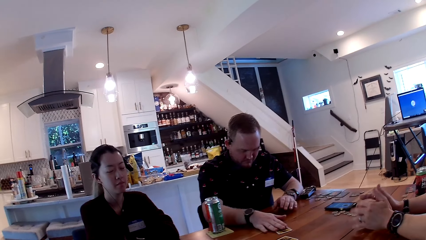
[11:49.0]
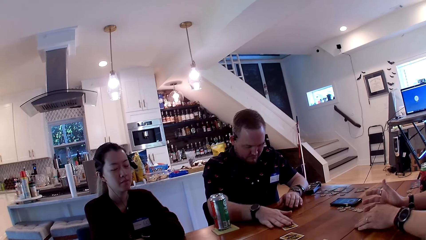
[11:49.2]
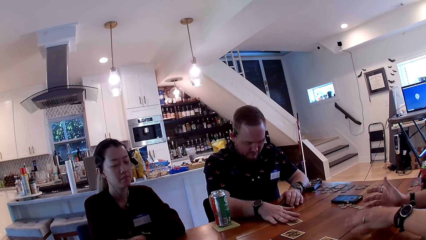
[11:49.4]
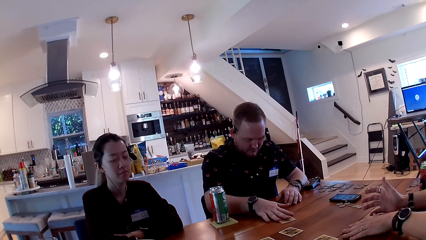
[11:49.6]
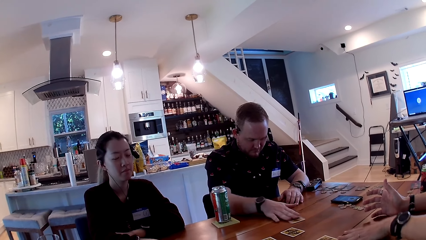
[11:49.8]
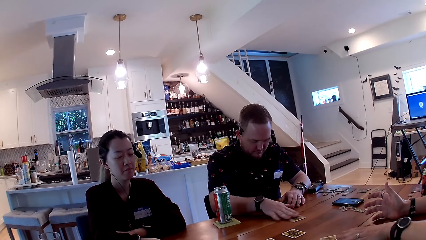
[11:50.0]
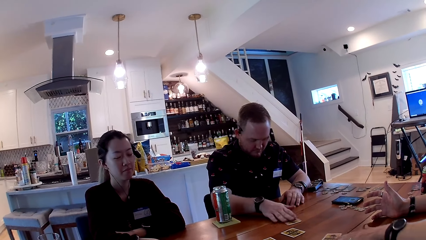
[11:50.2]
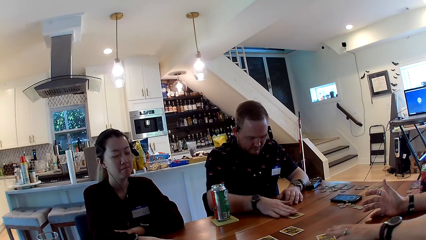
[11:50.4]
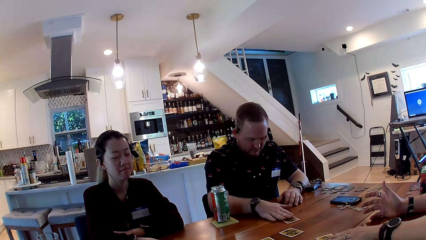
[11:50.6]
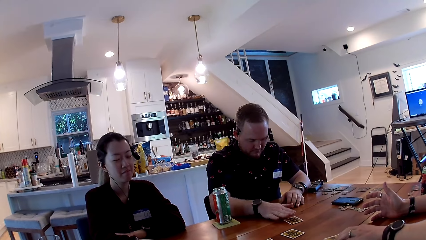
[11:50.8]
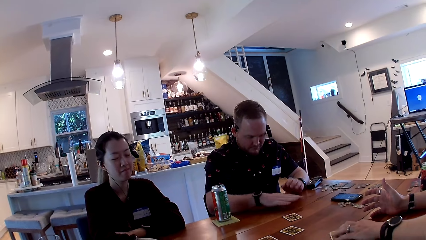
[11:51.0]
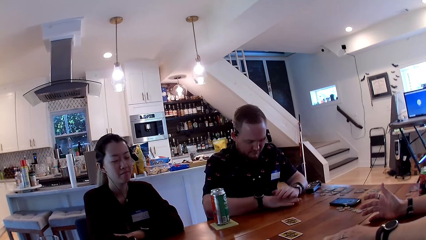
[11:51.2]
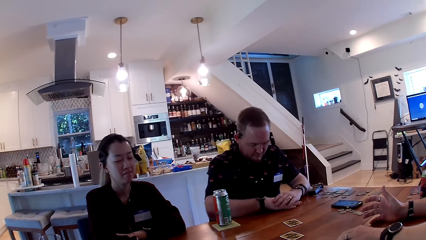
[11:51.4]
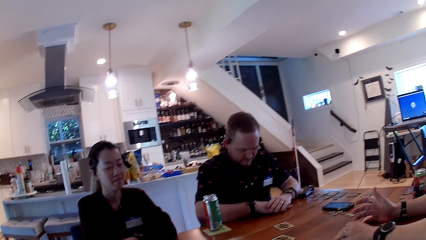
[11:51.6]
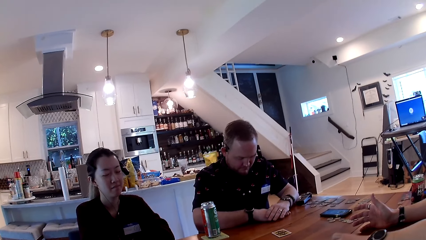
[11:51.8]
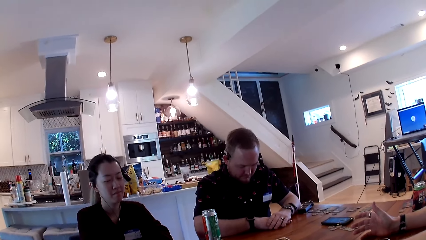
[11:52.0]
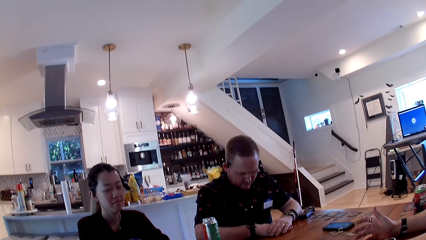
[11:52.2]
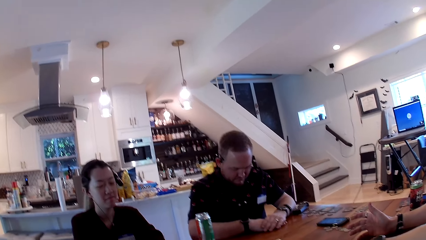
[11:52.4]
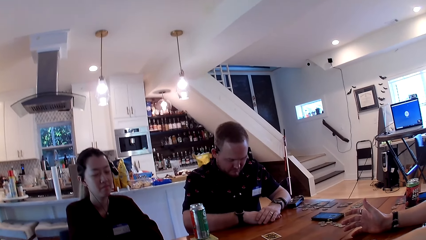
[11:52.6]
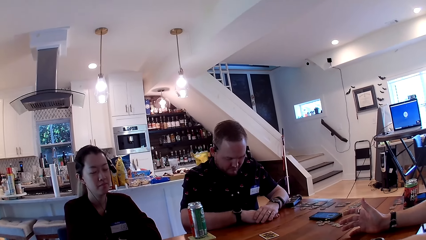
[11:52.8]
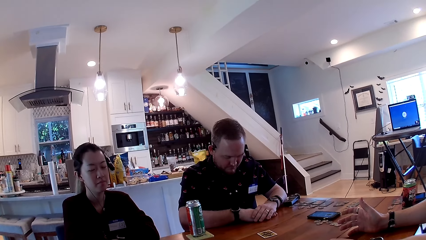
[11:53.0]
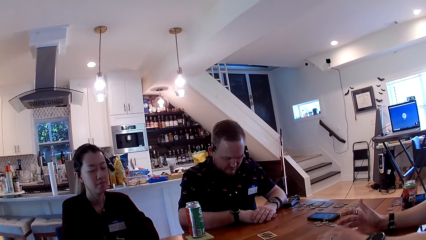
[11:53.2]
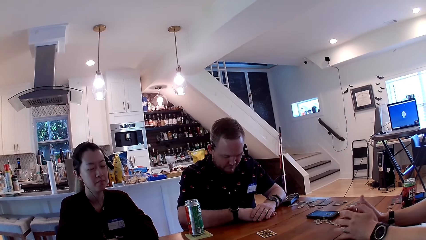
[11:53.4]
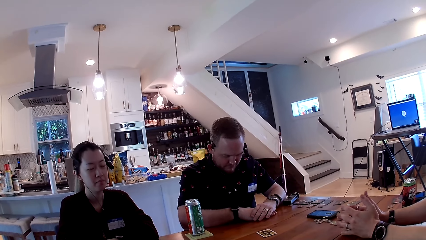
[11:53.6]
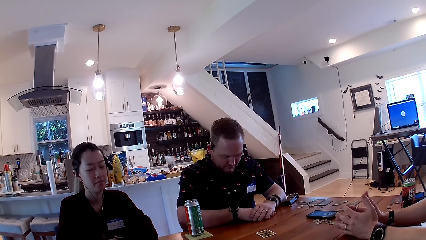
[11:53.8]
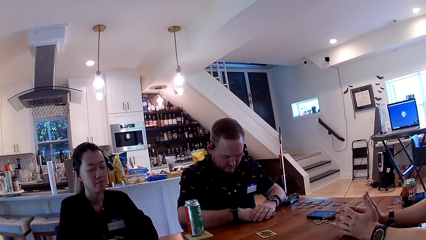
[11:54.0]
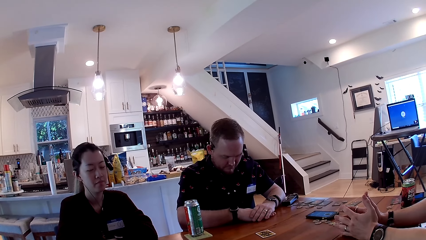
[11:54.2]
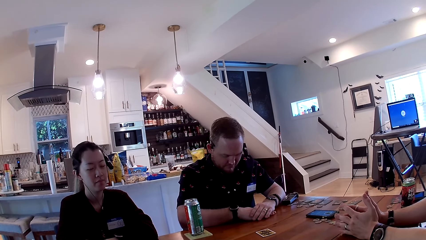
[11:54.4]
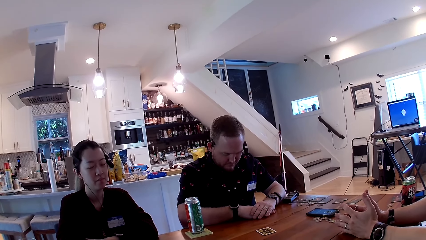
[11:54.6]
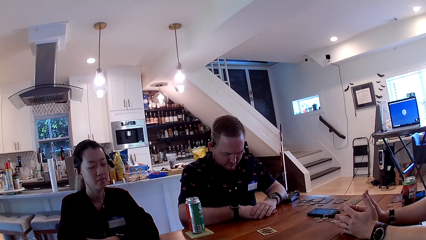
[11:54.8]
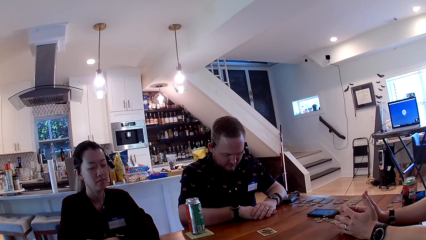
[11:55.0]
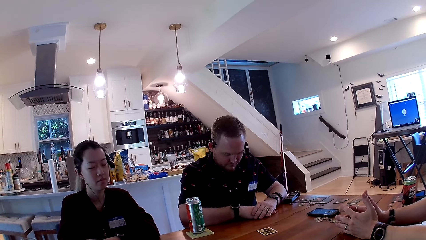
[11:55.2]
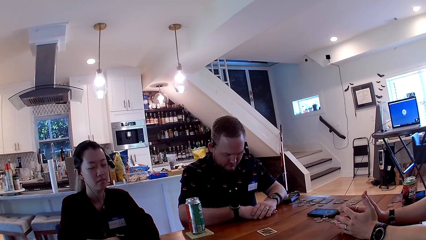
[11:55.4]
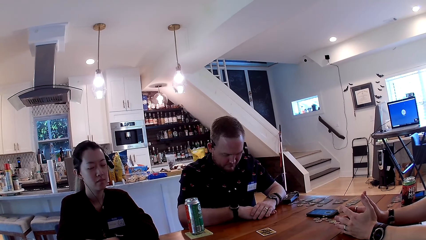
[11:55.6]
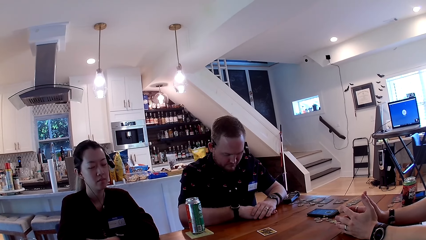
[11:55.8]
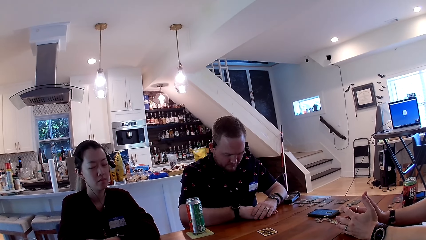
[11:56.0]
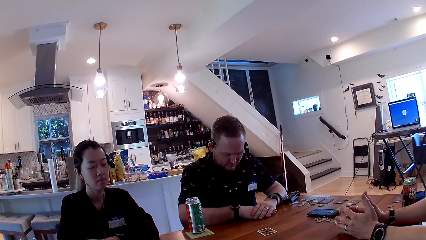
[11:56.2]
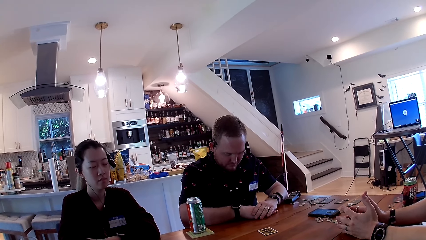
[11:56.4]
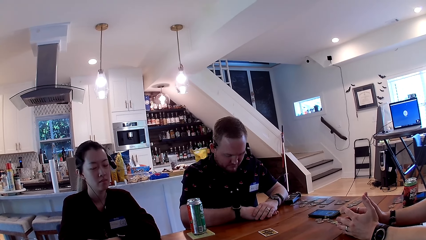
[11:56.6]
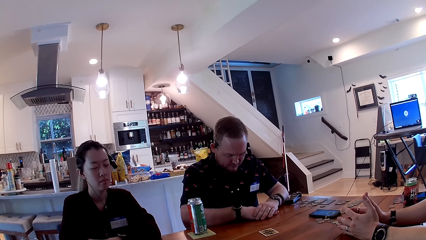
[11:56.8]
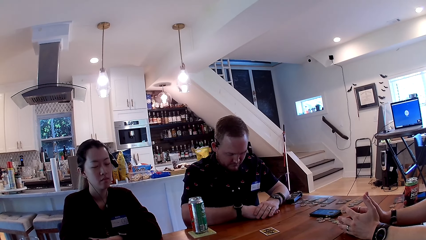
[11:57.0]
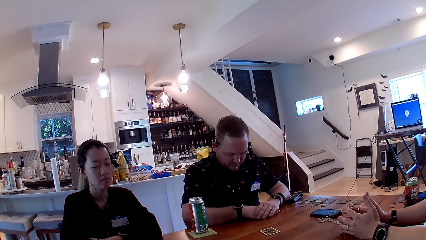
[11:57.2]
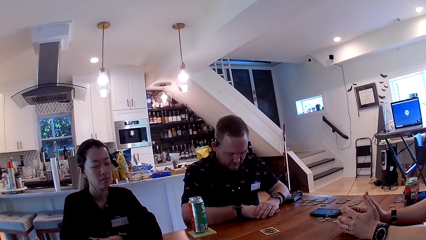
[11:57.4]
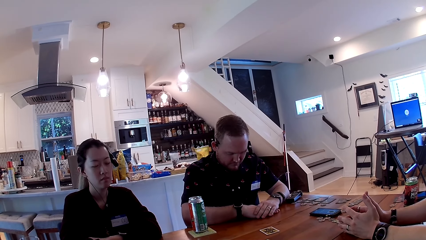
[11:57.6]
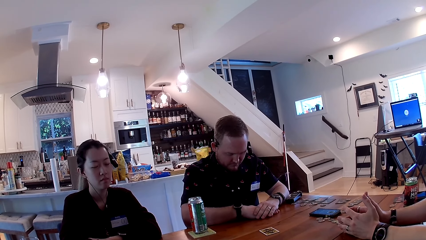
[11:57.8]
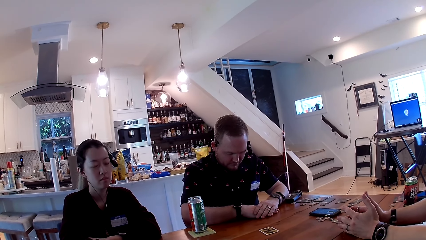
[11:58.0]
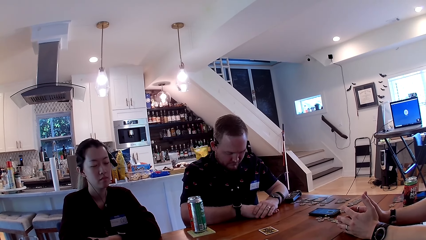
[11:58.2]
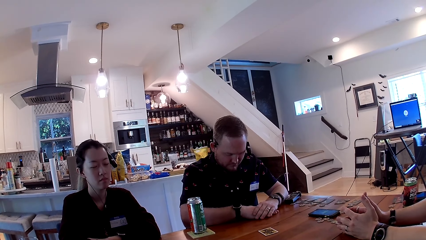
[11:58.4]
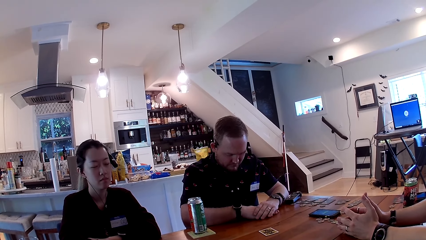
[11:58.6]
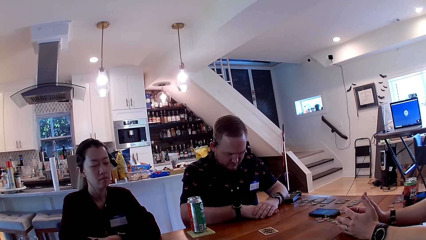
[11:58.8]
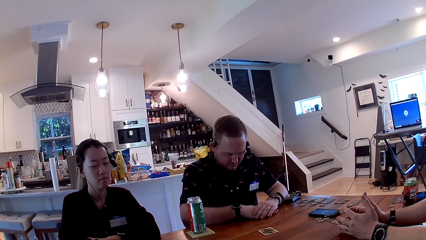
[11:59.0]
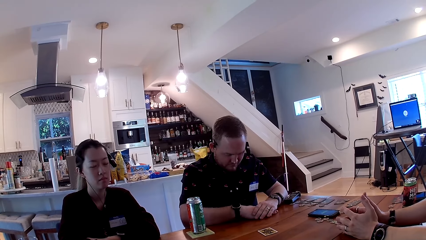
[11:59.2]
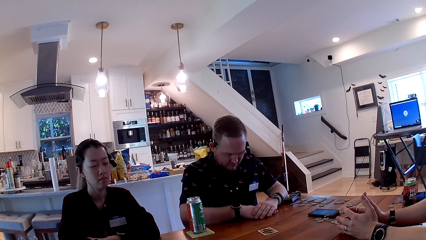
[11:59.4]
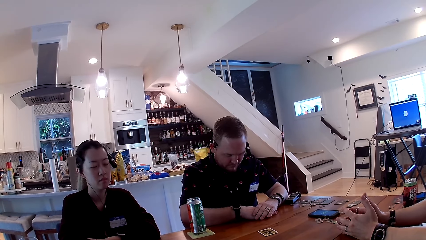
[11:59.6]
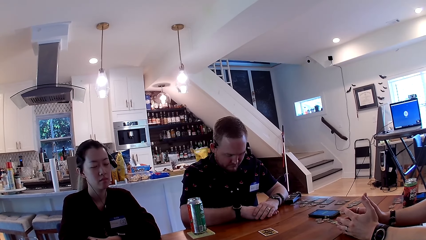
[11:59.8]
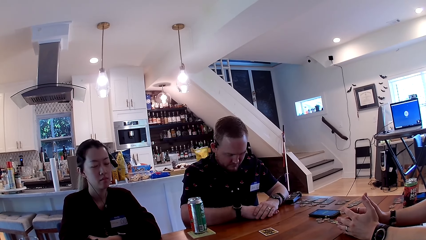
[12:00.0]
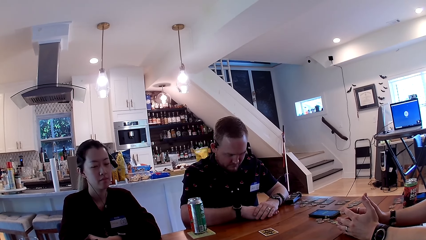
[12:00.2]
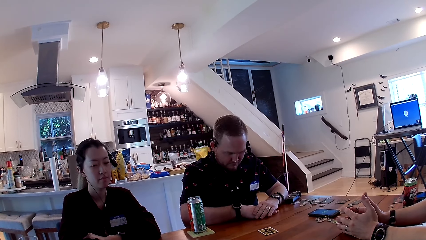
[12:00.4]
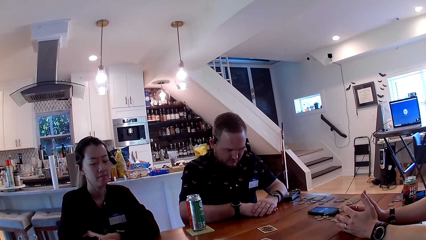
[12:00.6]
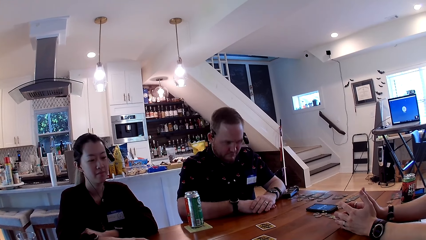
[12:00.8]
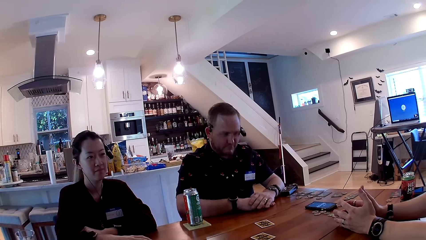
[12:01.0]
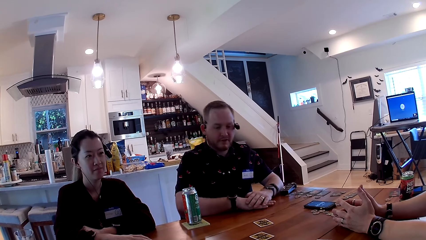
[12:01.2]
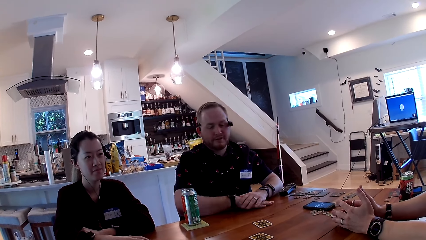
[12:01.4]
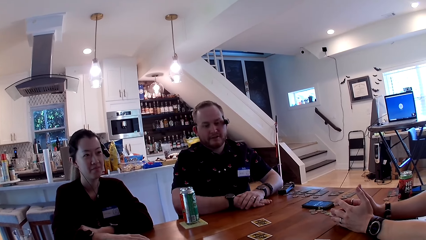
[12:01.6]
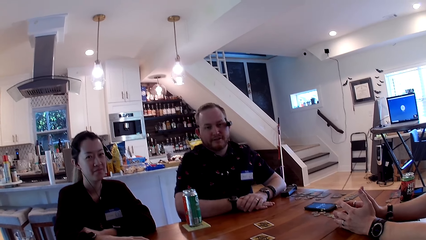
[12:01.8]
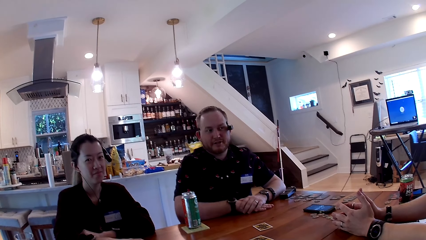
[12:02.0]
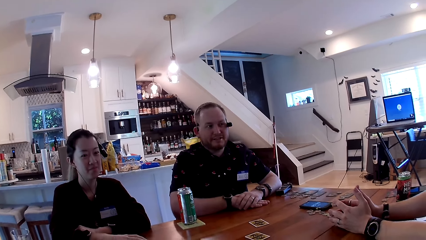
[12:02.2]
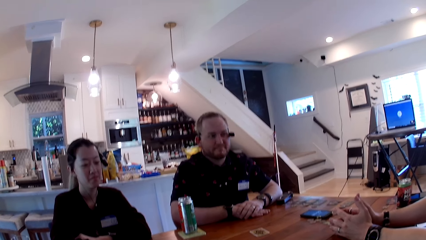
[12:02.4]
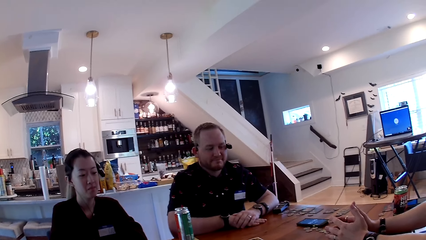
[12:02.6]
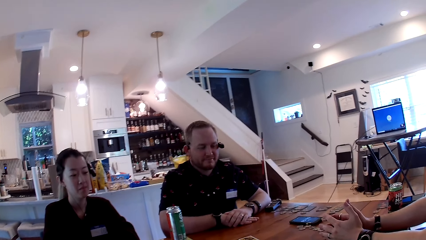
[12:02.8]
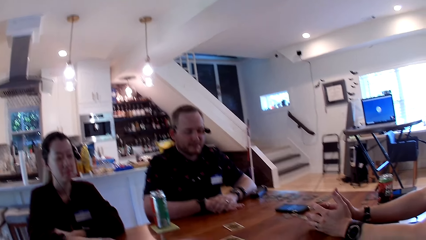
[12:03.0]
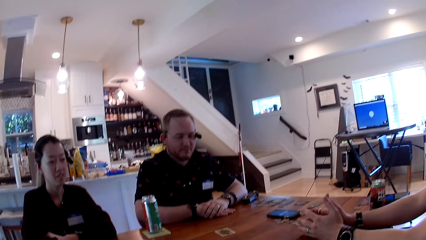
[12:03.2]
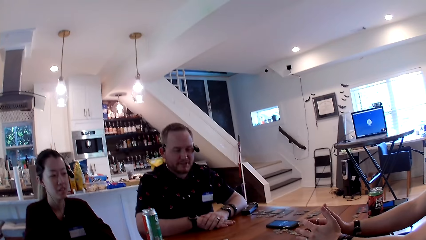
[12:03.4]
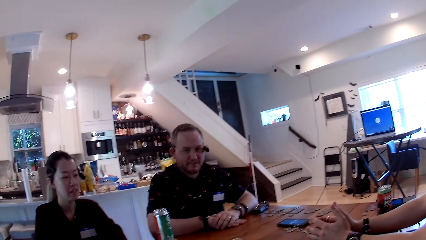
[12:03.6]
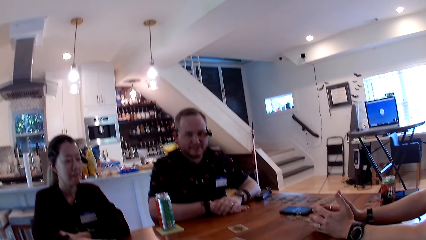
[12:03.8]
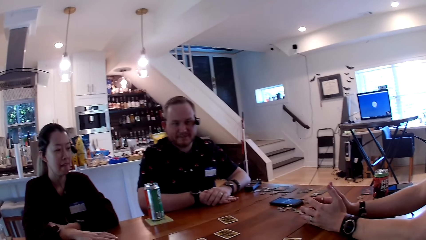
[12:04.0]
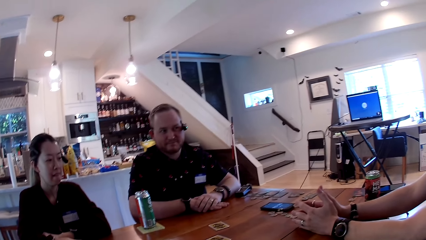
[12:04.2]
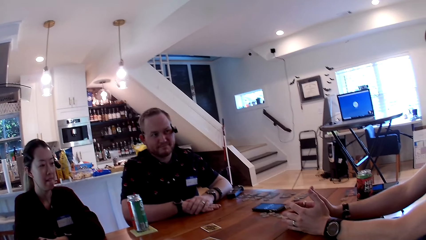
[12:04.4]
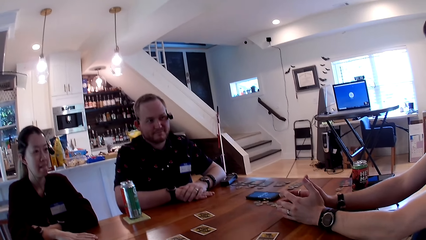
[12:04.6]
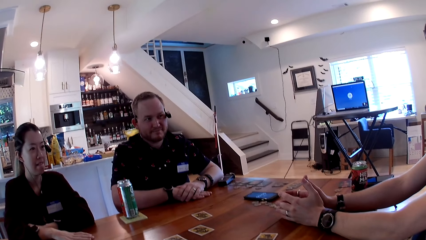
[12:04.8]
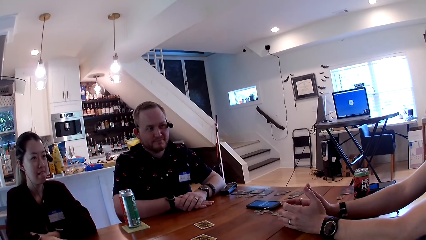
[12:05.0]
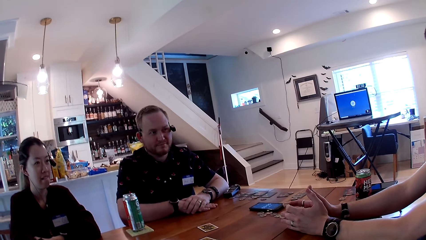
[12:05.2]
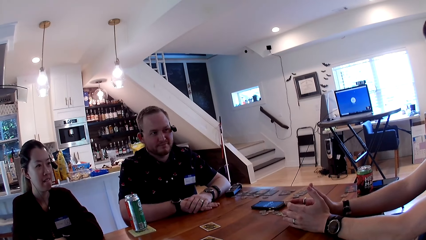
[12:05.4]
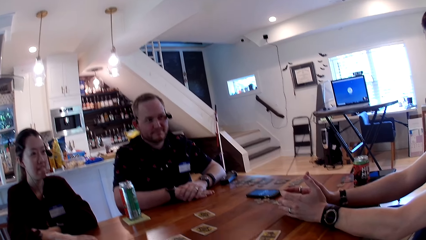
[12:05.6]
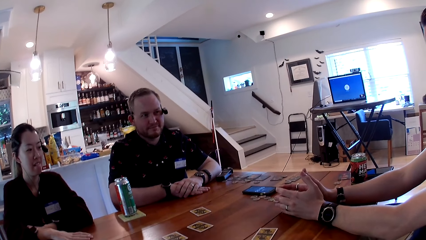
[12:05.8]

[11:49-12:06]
The man places his right hand on the card. Another man places his left hand on the table. The camera wearer plays a card game on top of the table. The first man moves his card on the table with his right hand. The other man places his left hand on the card on the table and moves the card on the table with his left hand. The camera wearer looks at the table. The other man places his left hand on the table. The first man converses with a woman, the other man and the camera wearer.
